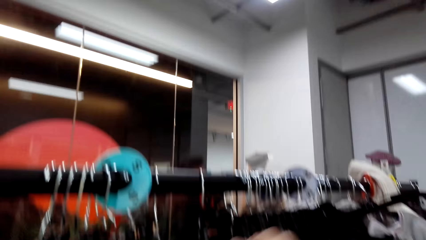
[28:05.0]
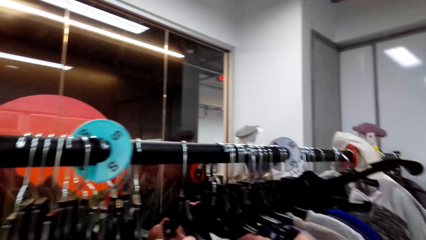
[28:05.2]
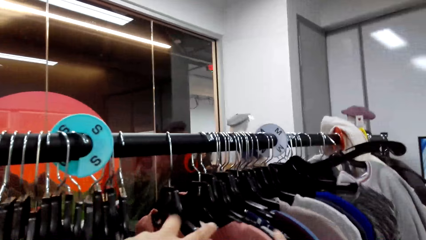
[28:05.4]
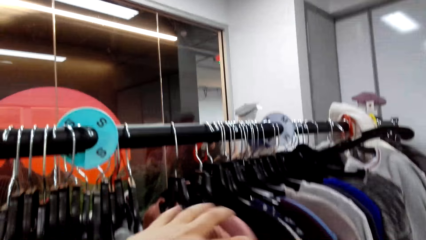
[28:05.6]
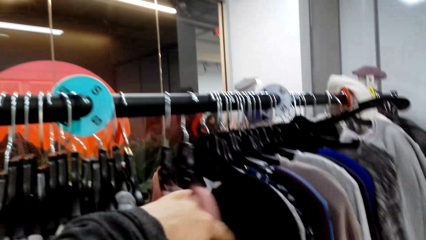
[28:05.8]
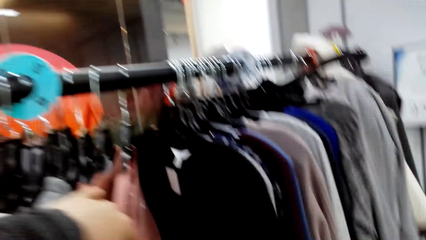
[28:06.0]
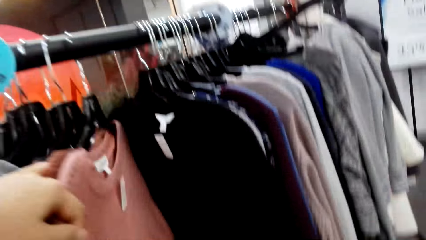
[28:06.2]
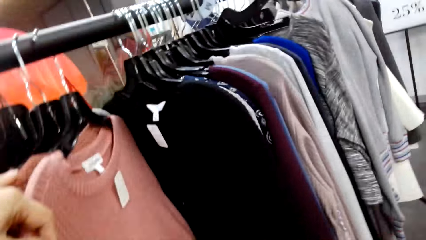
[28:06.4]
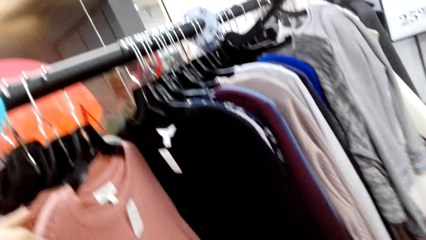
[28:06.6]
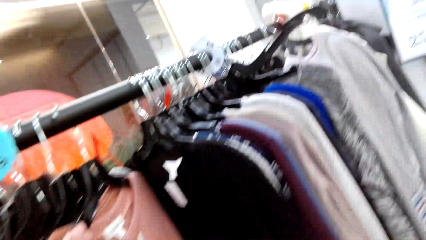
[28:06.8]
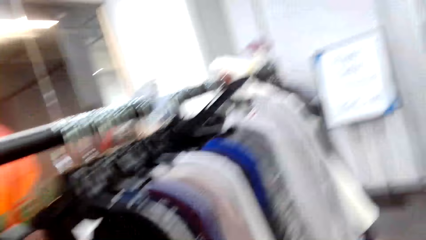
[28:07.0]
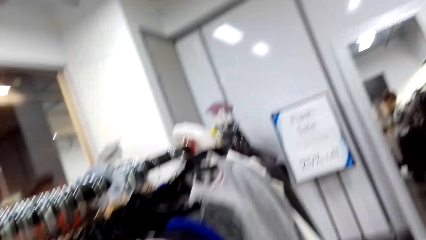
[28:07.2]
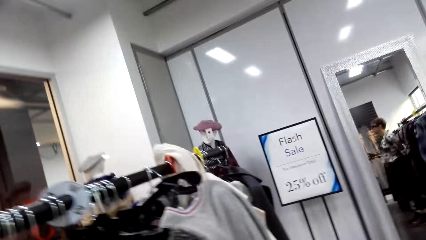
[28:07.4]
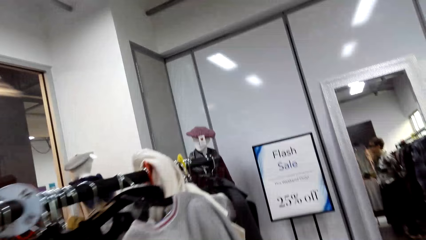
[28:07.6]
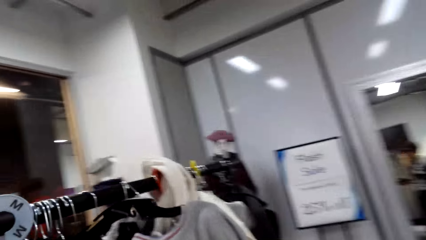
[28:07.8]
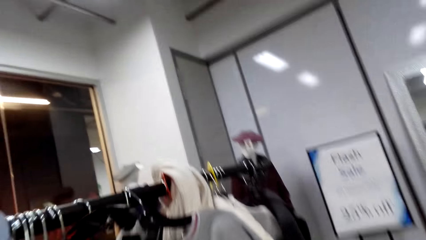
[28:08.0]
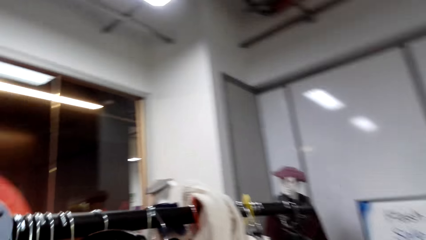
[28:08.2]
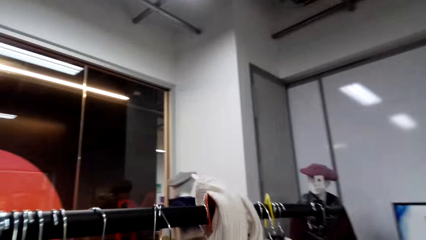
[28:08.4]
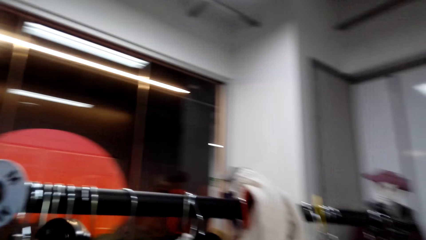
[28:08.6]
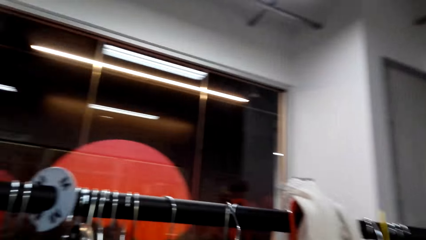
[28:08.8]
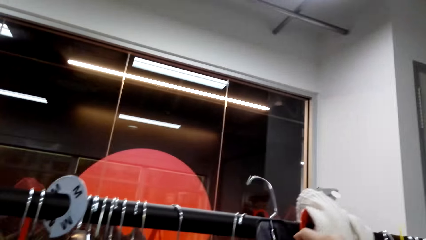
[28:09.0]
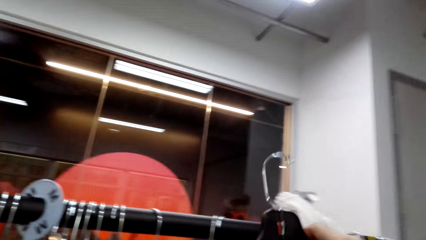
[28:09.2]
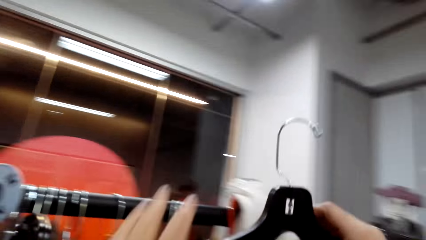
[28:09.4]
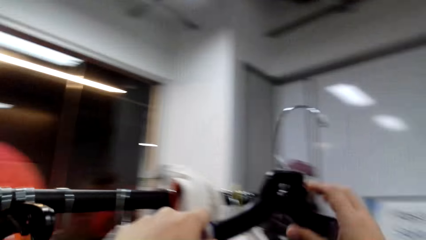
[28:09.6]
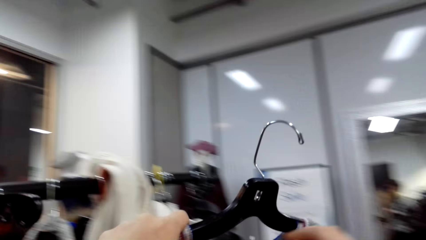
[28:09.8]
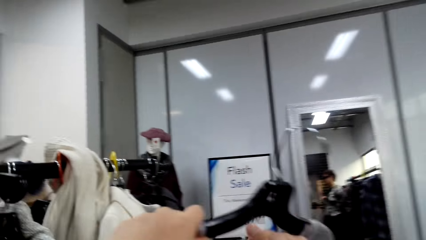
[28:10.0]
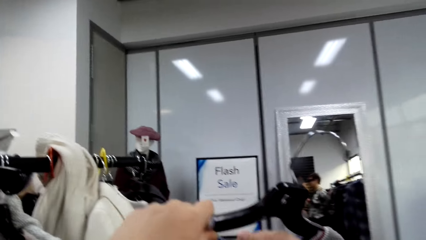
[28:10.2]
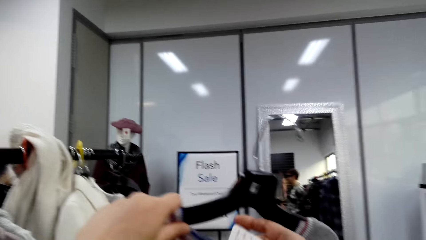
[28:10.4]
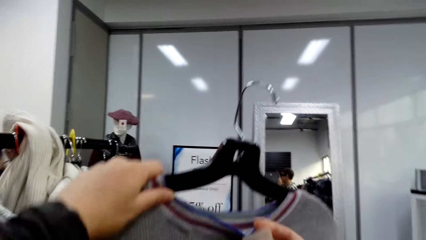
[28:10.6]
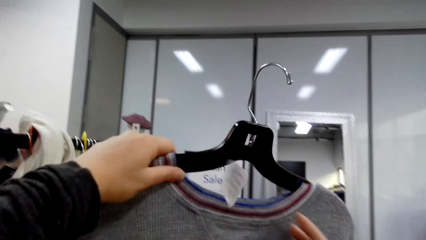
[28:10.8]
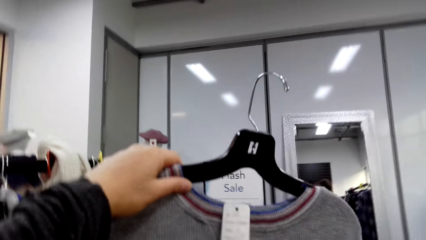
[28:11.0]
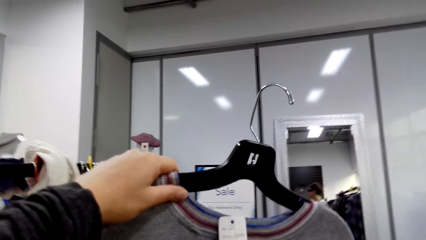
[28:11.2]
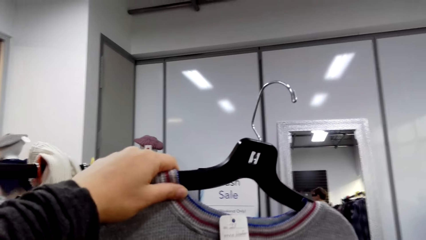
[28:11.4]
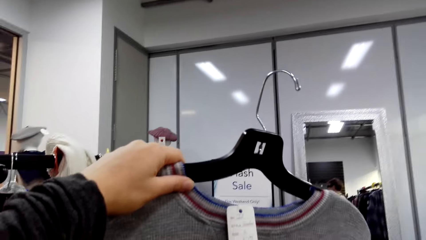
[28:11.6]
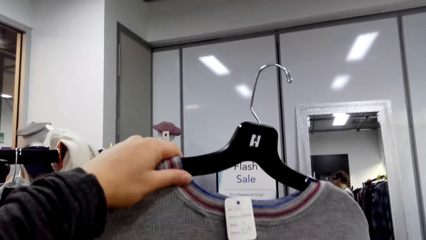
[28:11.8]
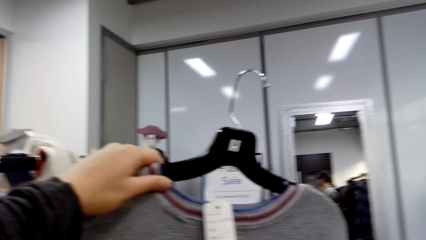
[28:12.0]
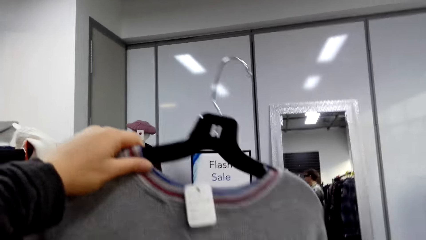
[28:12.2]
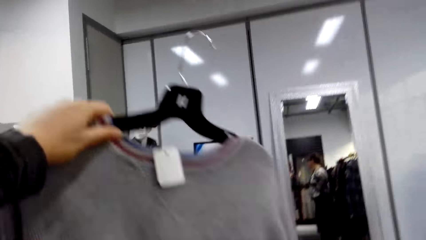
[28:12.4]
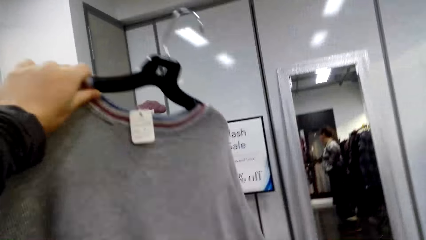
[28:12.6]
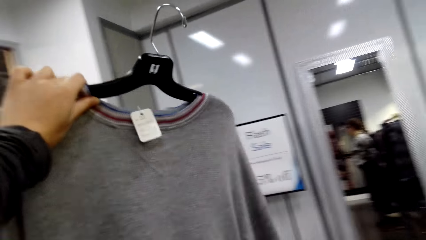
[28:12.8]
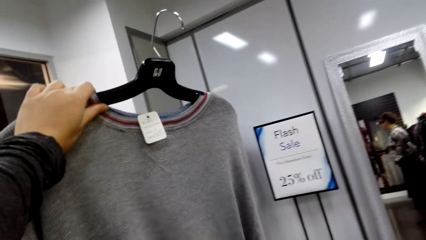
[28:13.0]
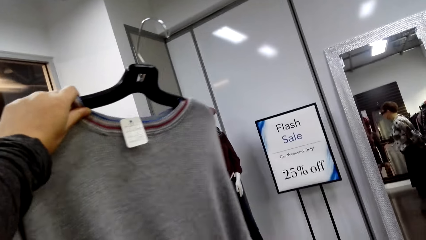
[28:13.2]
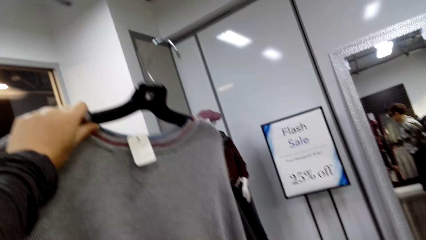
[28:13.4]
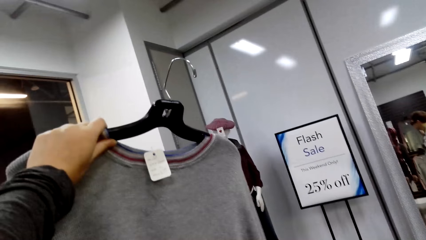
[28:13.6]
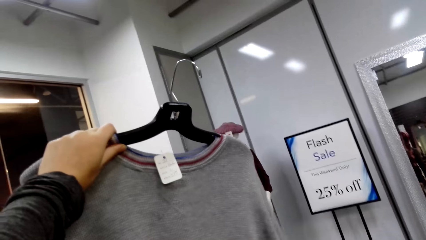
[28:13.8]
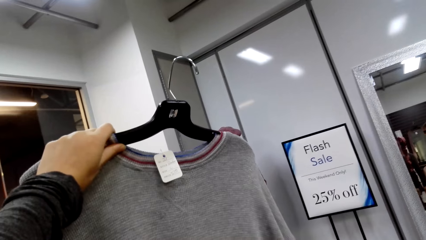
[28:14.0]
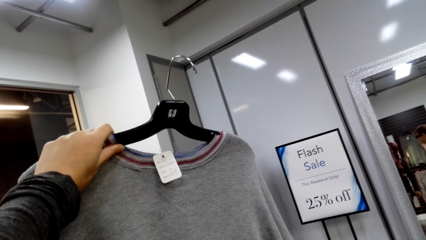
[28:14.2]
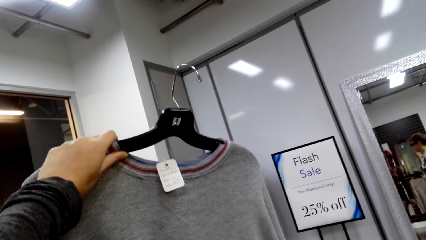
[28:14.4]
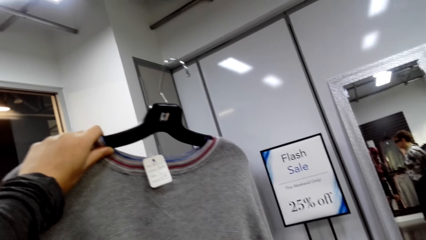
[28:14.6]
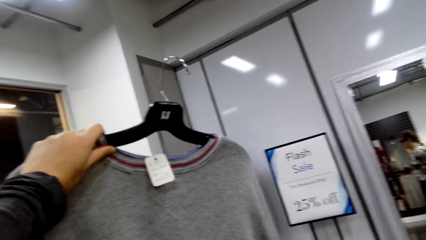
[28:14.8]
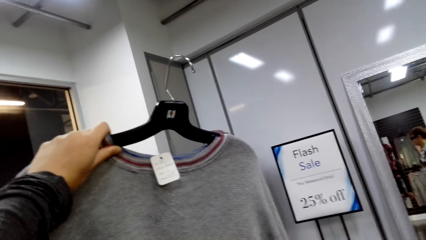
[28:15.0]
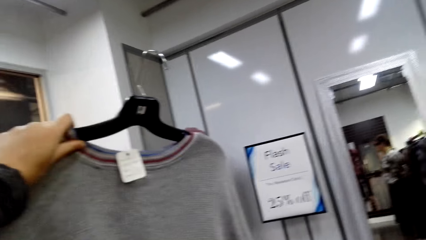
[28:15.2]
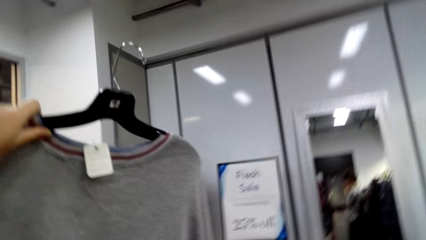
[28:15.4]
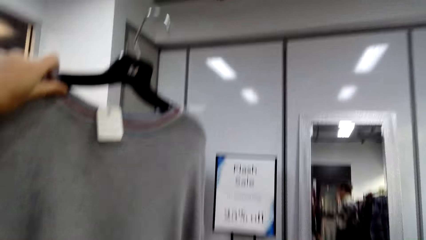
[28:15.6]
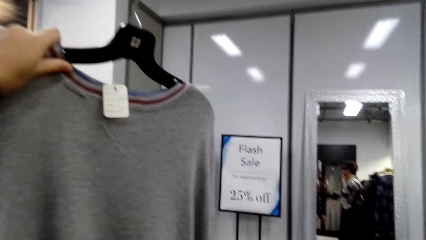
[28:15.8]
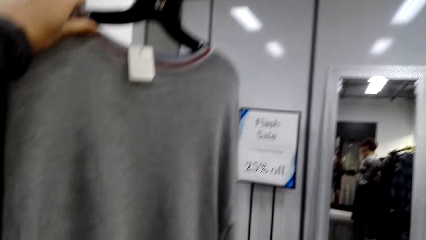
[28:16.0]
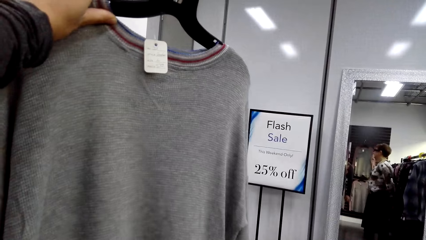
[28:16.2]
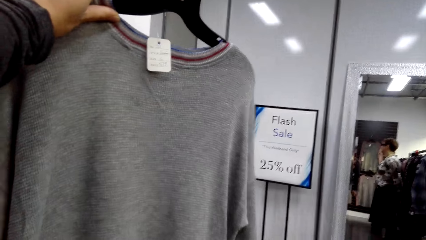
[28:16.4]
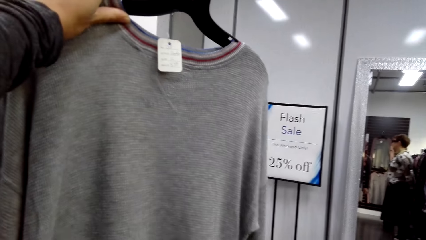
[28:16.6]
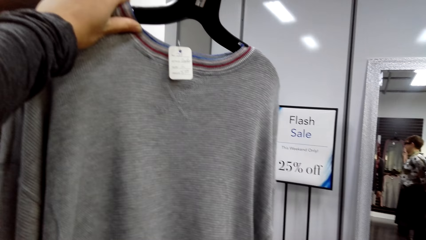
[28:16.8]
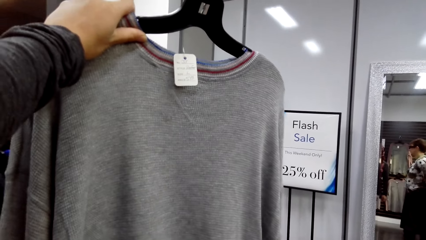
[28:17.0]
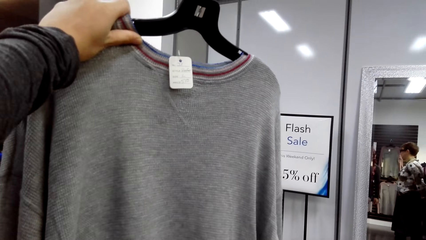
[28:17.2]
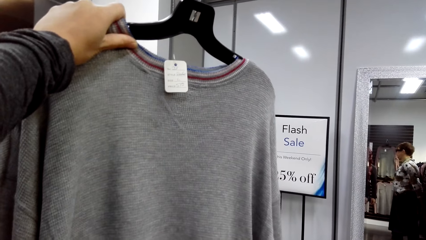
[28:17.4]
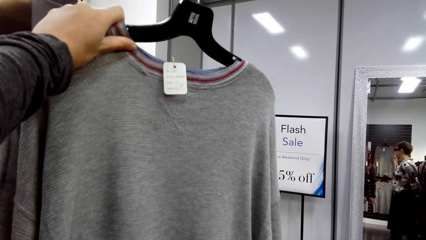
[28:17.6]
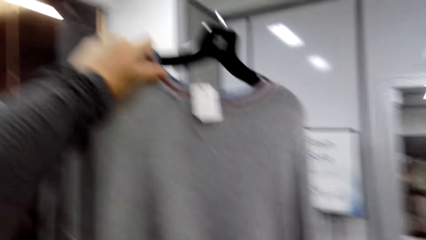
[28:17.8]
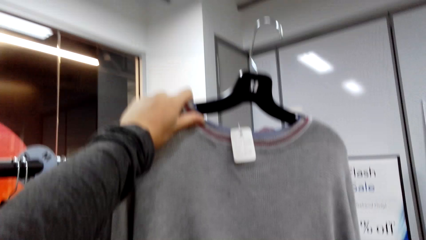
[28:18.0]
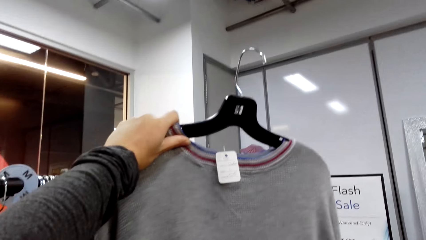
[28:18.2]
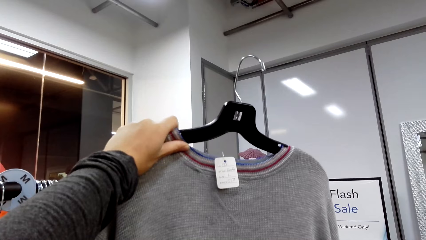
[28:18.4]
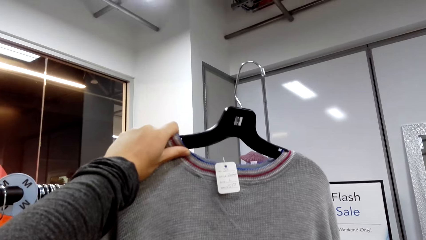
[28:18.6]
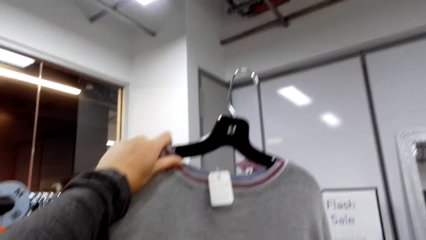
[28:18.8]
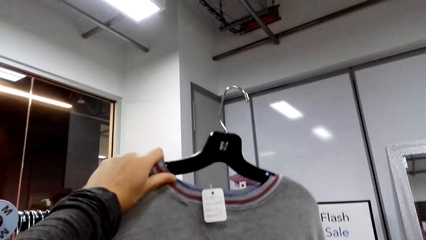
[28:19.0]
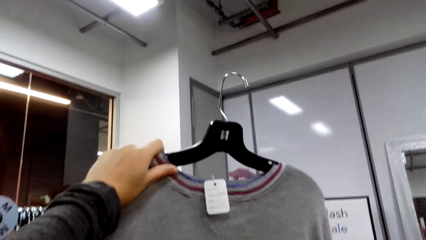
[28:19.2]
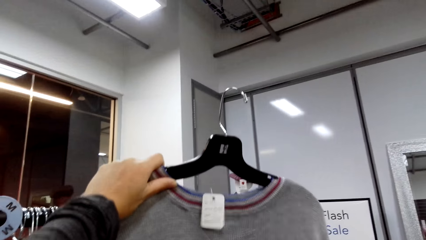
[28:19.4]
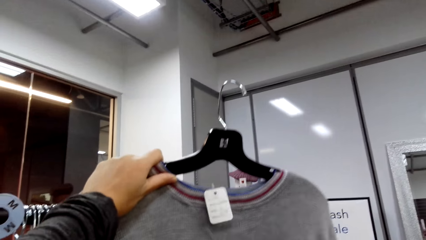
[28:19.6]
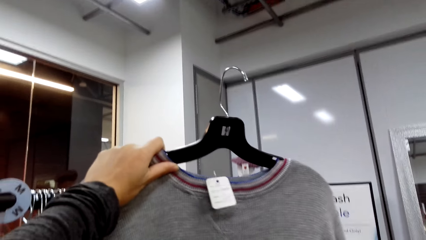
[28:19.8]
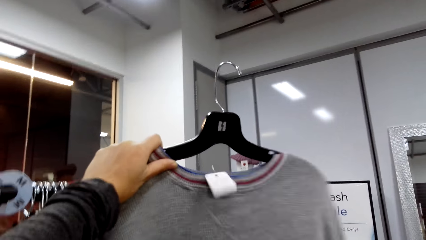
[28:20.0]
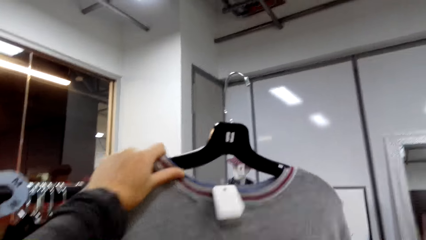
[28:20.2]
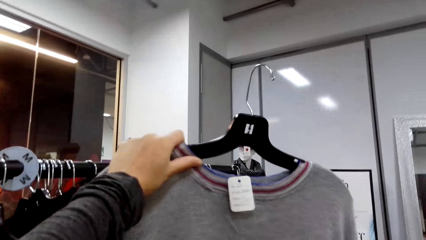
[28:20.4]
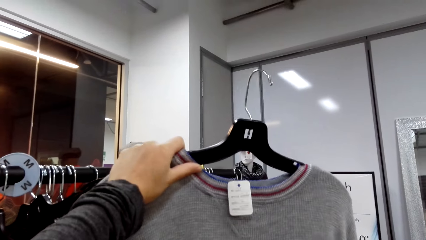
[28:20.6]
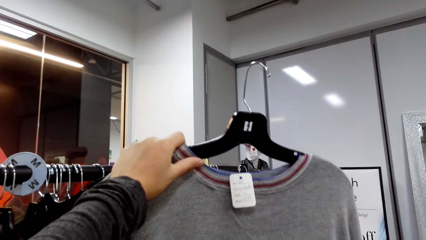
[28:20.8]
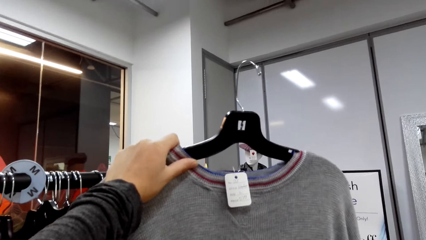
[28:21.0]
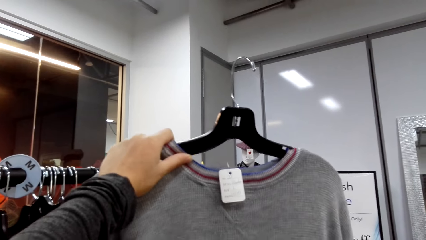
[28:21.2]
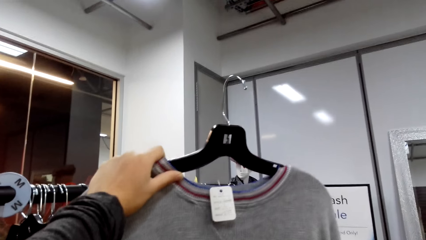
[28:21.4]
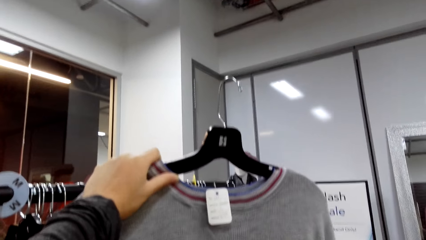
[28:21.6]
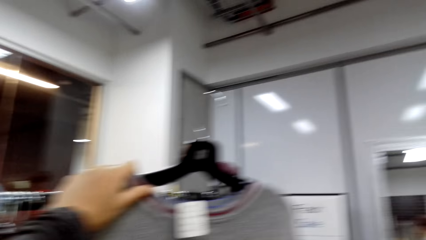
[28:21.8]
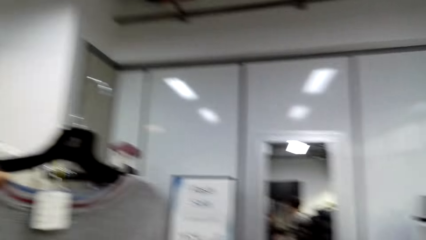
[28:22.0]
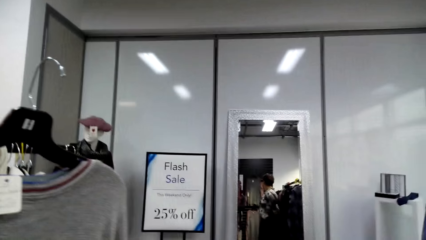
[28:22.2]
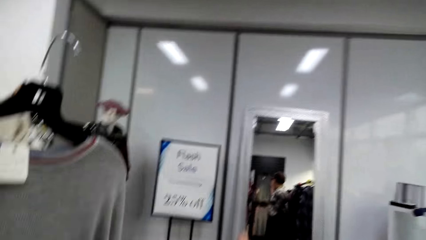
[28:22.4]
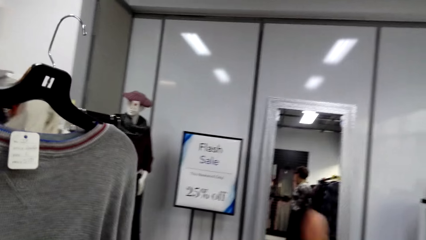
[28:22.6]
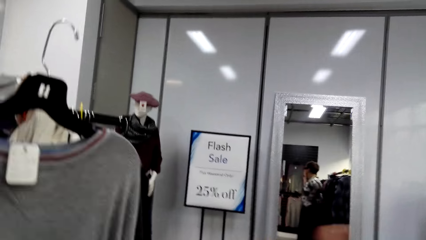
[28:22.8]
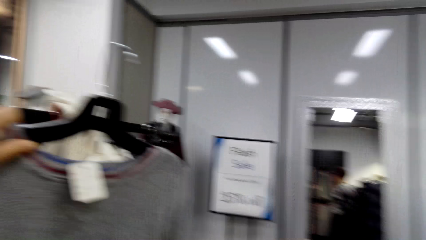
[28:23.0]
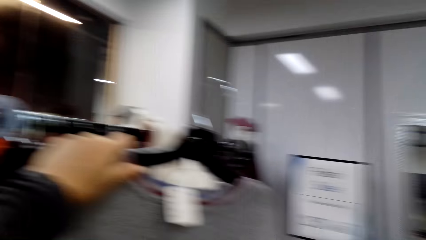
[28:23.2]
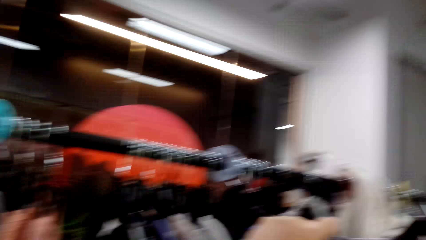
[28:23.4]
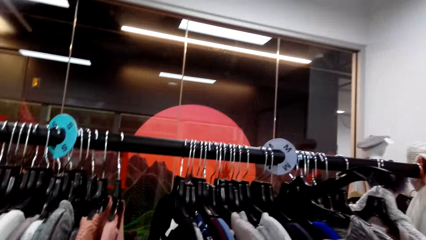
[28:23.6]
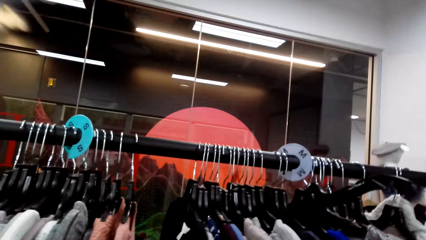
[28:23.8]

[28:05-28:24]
The camera wearer moves clothes. They pick up an apparel. They hold the apparel with the other hand. They hold a tag. They look at a sweater. They lift the apparel.
